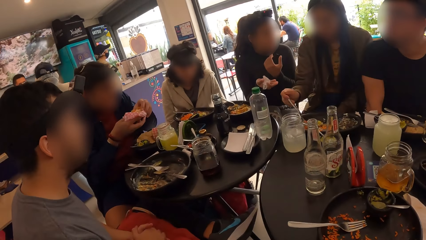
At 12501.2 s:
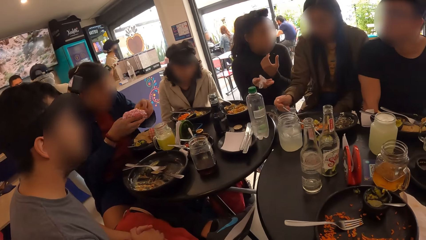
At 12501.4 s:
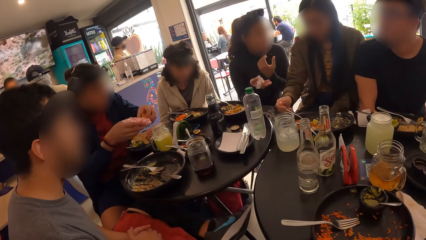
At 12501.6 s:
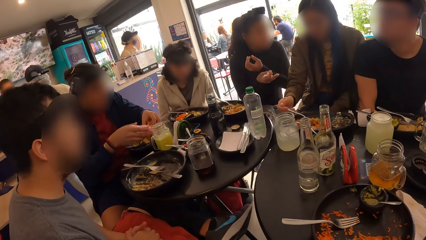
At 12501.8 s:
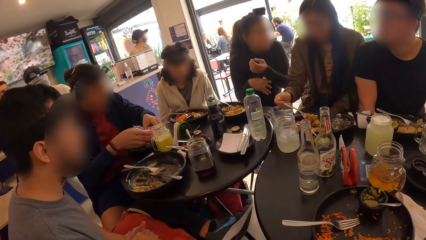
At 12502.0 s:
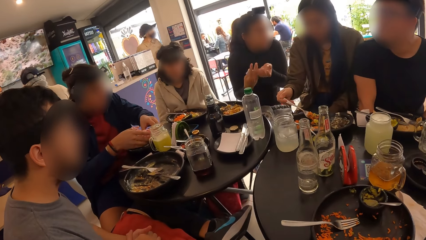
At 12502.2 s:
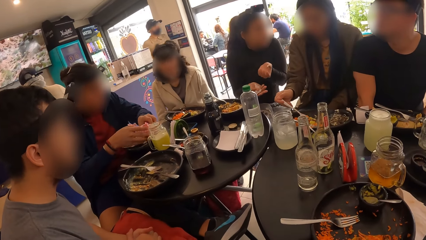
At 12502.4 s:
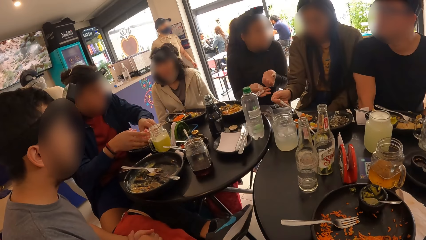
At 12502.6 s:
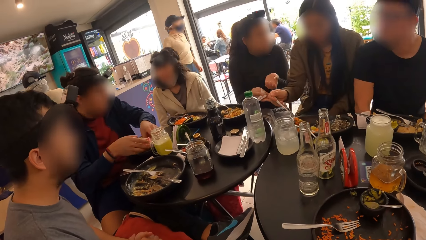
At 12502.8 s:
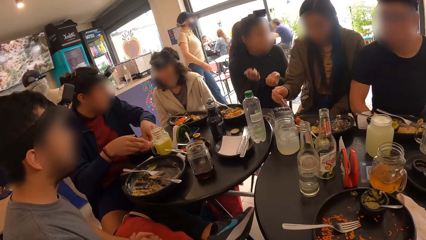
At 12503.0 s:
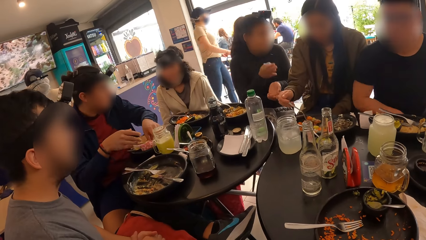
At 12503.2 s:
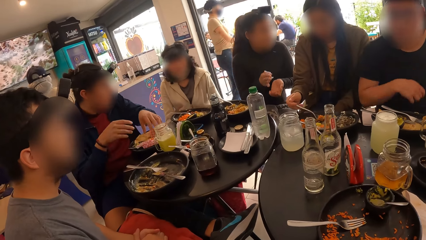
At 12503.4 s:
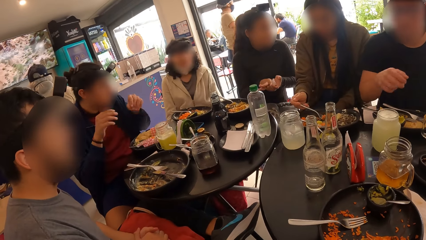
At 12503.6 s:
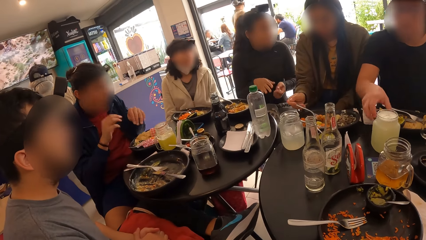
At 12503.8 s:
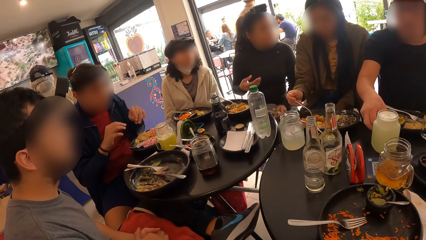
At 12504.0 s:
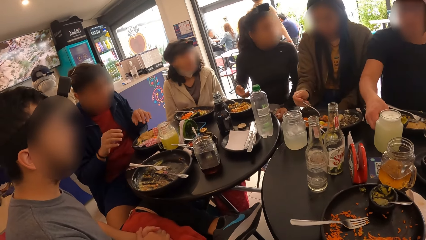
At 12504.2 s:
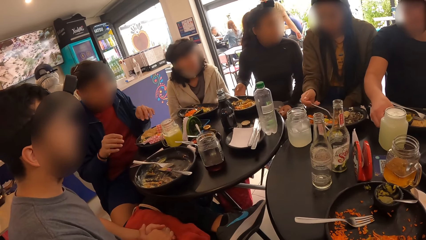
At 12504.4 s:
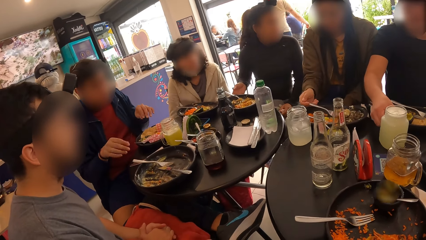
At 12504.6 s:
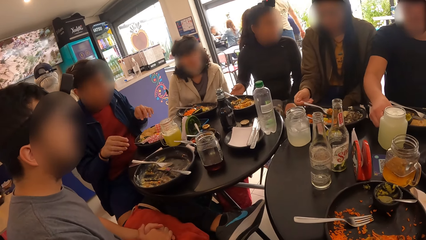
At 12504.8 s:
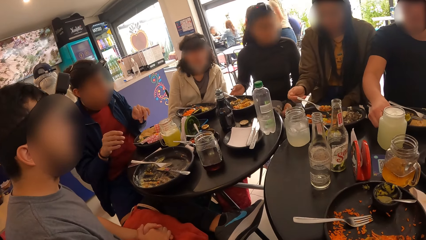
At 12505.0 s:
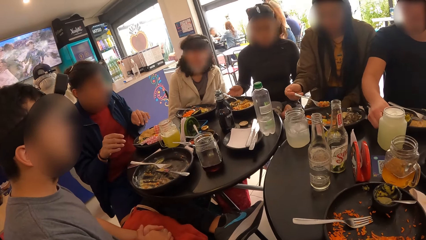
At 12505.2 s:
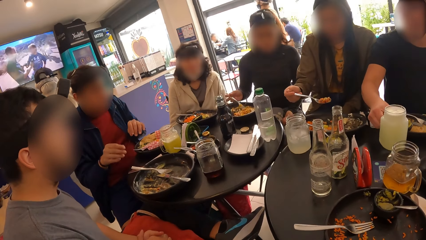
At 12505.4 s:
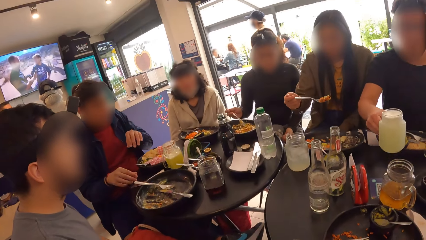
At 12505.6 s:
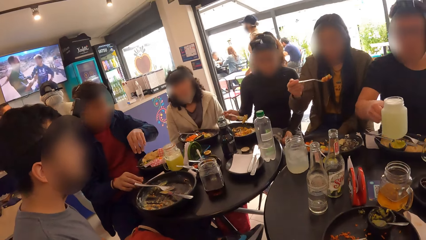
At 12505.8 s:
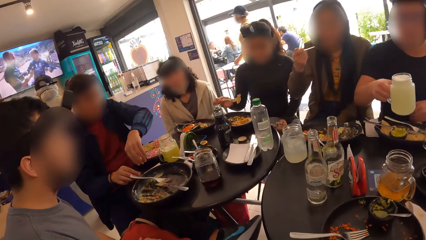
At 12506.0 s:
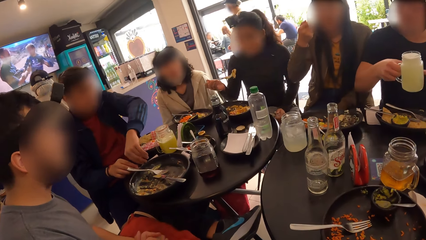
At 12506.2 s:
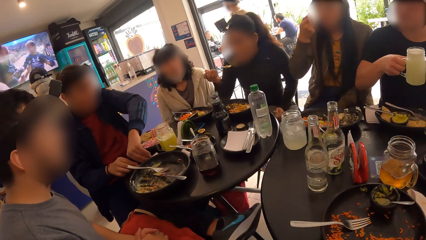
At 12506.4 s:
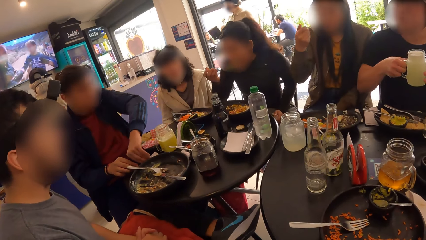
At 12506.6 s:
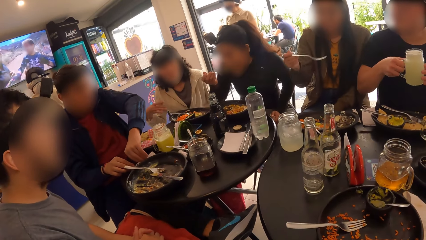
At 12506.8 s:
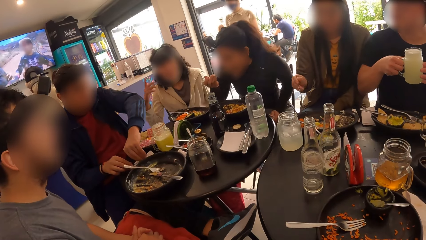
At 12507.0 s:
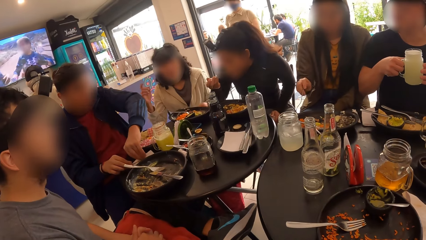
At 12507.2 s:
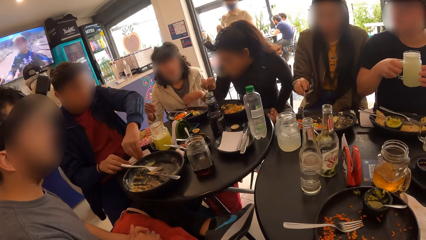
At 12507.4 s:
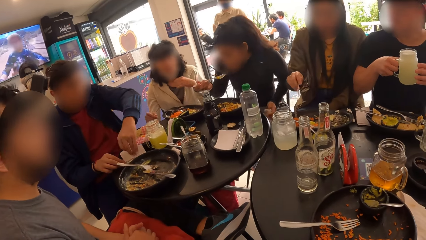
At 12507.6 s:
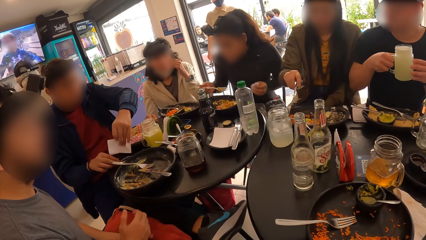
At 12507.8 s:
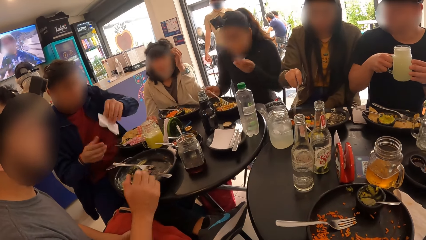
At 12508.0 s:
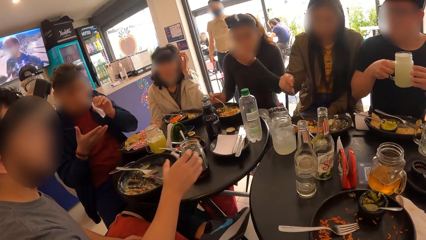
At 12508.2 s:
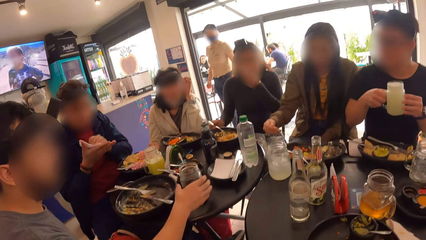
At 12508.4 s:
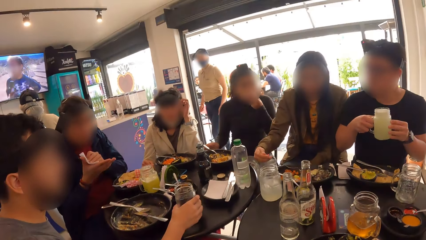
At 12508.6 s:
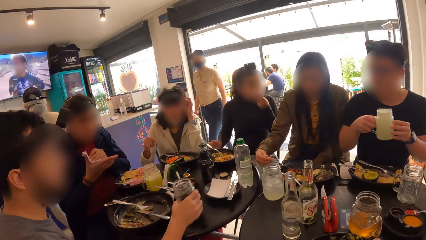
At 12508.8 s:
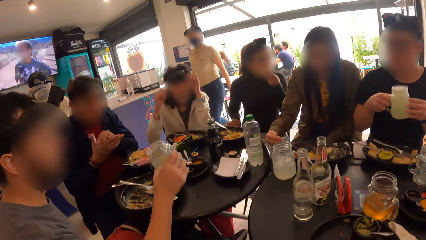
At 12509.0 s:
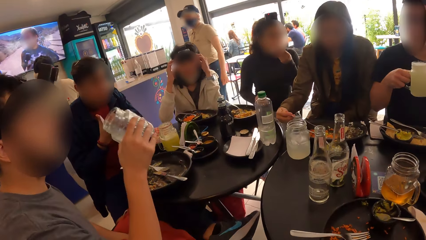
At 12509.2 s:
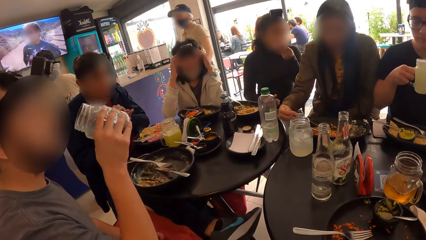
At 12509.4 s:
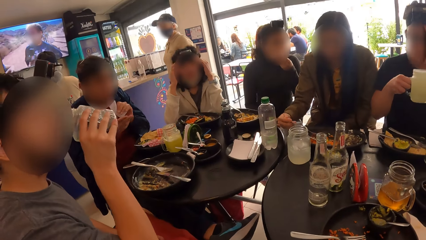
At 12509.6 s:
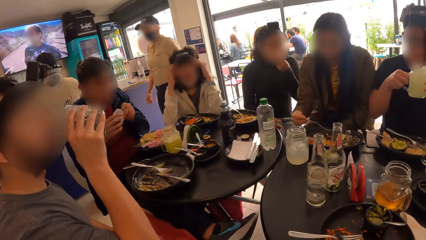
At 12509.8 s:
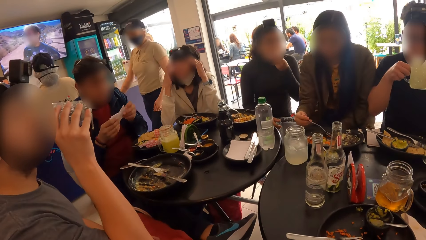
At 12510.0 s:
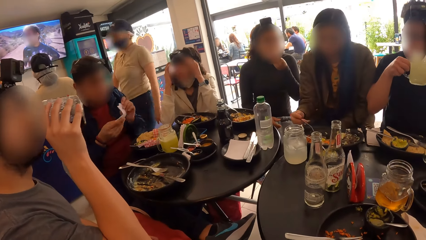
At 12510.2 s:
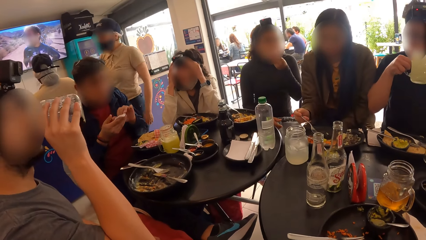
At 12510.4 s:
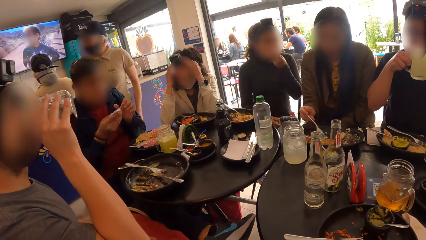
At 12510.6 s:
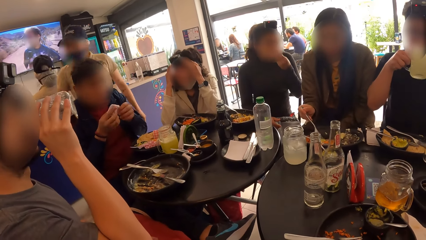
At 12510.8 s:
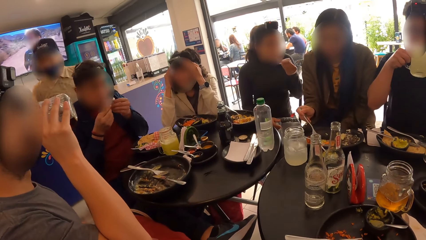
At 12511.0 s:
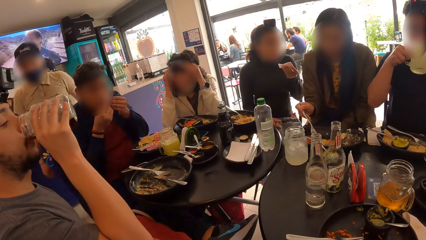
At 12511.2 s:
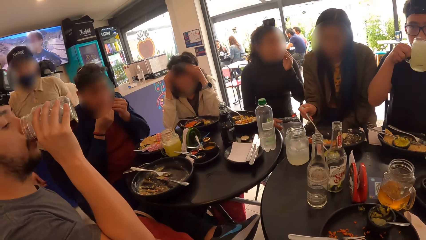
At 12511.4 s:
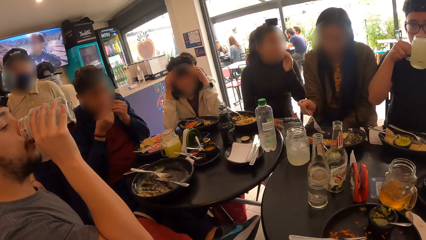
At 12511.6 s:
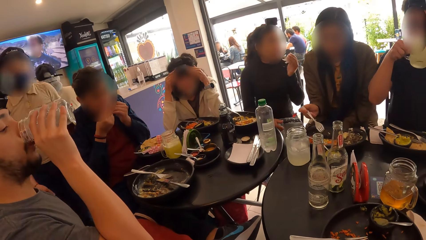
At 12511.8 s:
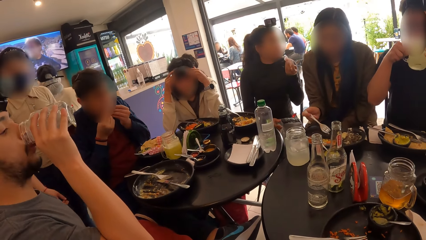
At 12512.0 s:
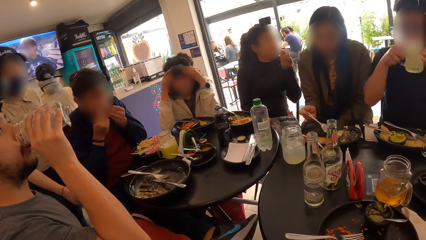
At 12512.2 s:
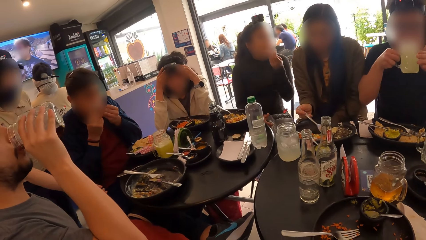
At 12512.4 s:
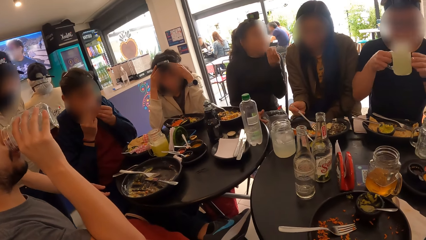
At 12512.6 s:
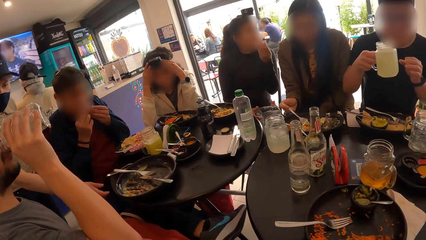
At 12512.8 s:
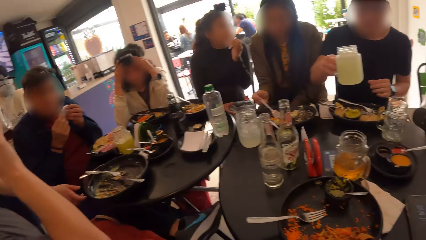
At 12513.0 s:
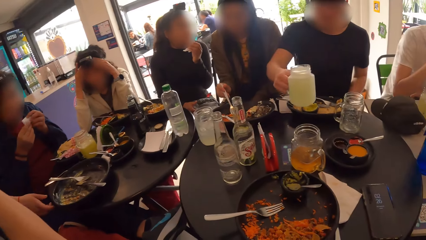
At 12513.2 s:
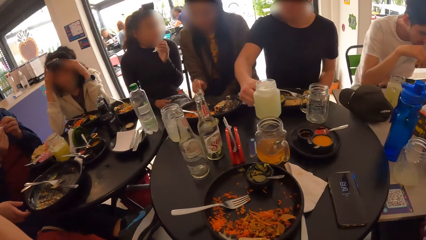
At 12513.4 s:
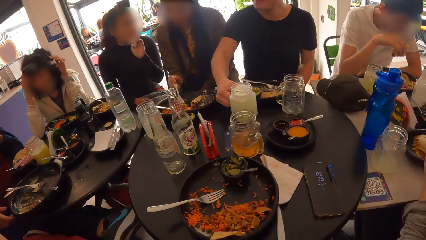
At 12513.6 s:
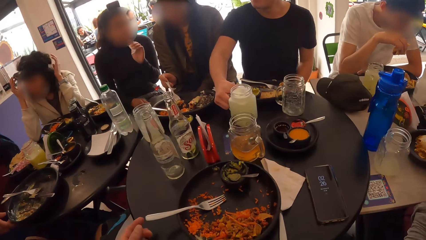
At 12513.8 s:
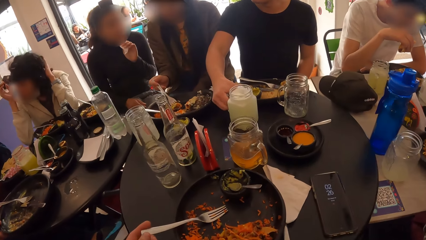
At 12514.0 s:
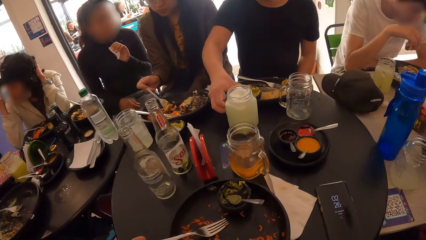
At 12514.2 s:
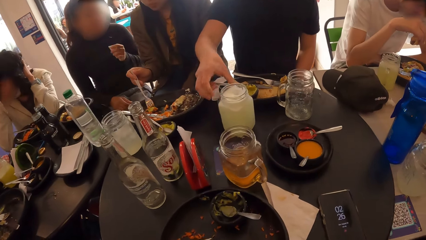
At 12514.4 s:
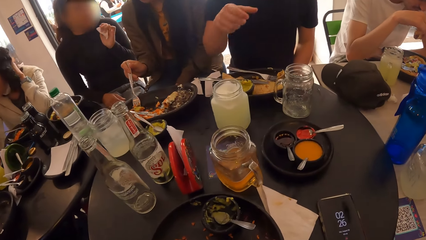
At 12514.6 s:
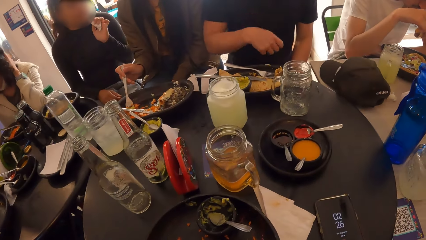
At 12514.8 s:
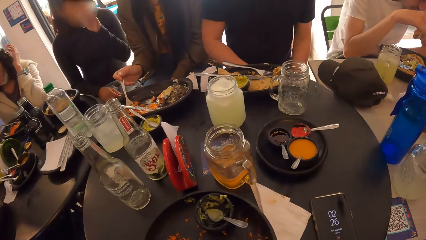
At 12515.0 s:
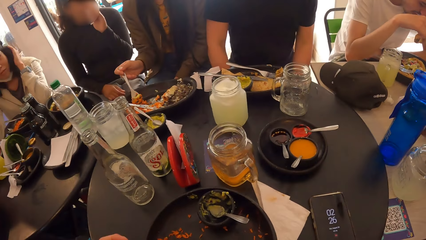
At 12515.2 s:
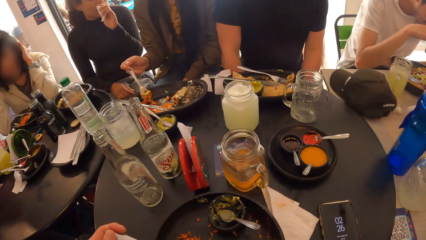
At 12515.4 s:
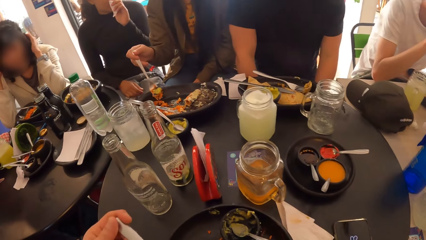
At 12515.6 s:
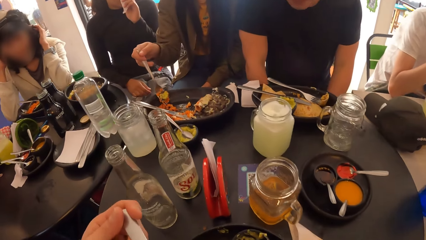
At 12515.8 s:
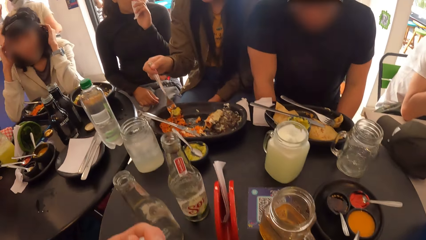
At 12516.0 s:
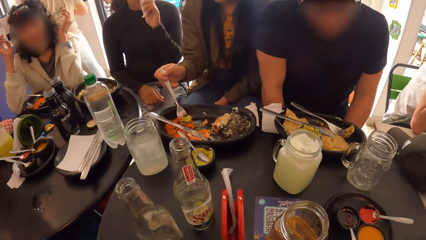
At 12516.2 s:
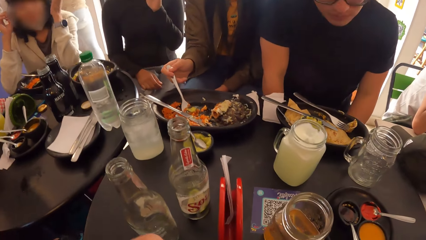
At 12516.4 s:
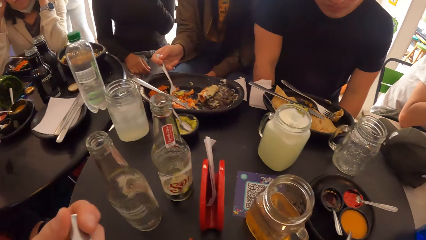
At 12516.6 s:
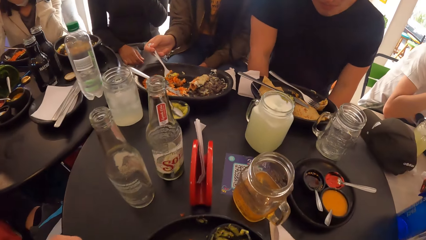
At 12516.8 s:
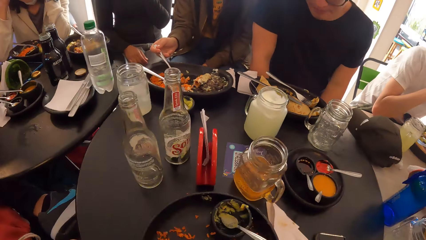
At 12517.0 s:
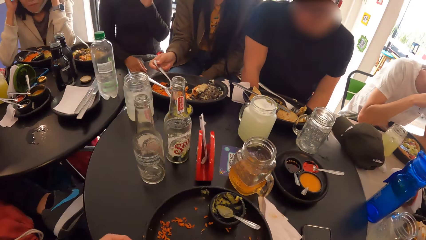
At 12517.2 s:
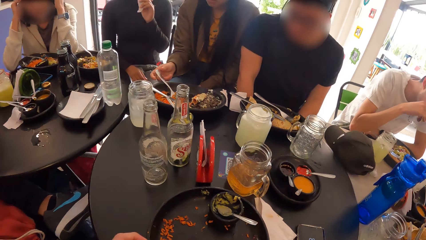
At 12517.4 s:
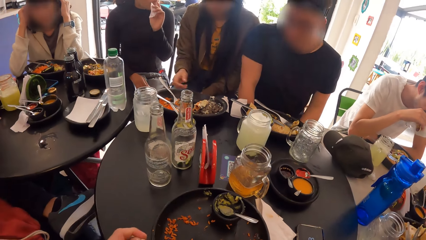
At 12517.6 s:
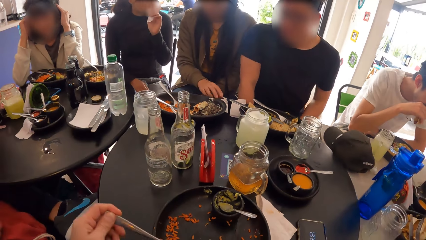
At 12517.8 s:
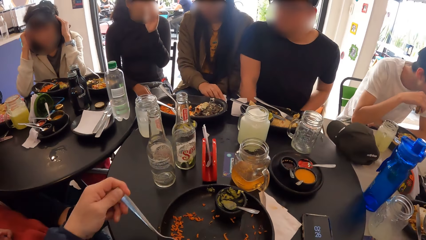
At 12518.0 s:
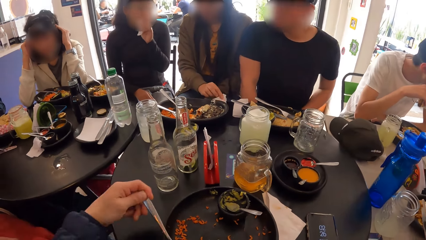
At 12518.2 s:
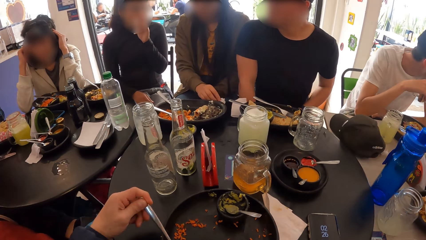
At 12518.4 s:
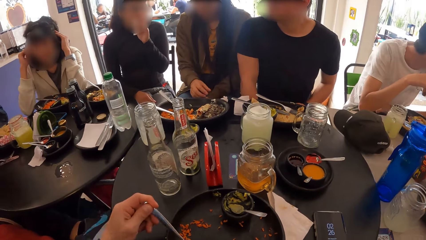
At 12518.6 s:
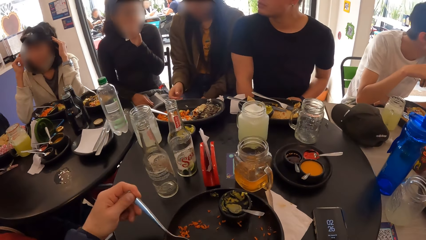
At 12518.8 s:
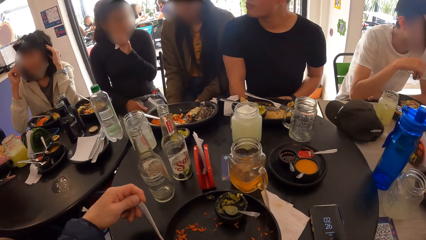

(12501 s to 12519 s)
A man picks the glass cup from the table with his right hand. Another man picks a glass cup from the table with his right hand. The other man drinks from the glass cup in his right hand. The first man drinks from the glass cup in his right hand. The first man drops the glass cup on the table with his right hand. The camera wearer eats the meal from the plate with the fork in her left hand.
